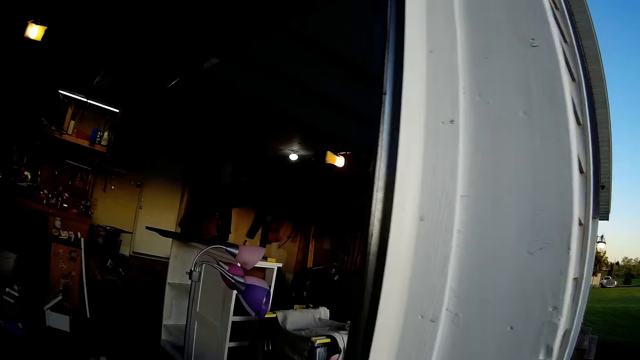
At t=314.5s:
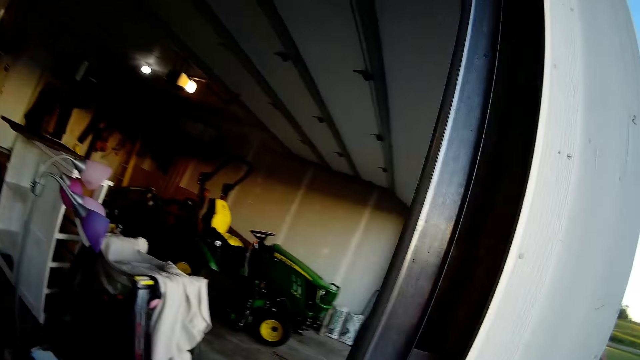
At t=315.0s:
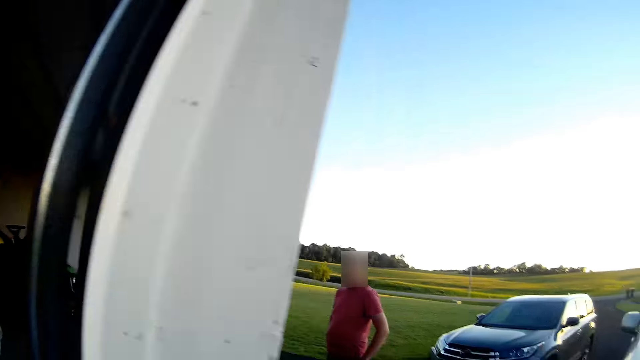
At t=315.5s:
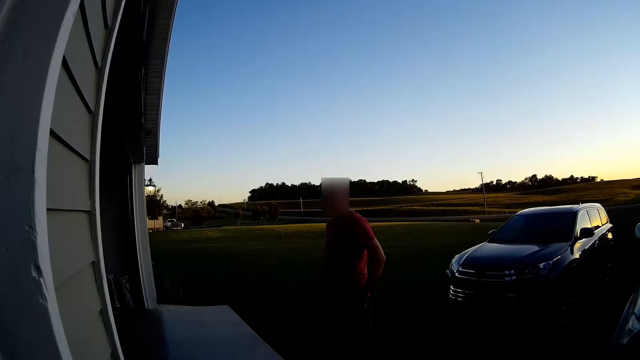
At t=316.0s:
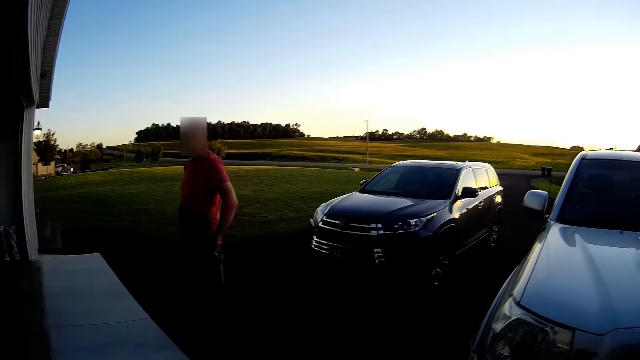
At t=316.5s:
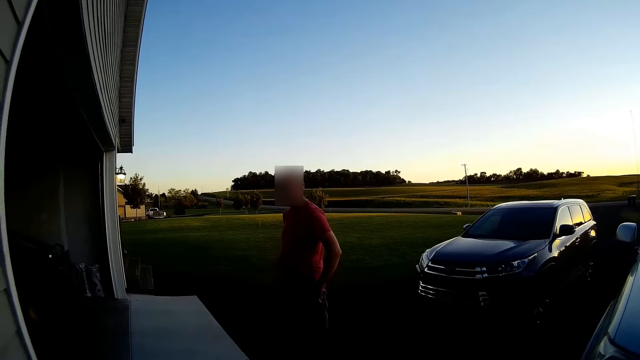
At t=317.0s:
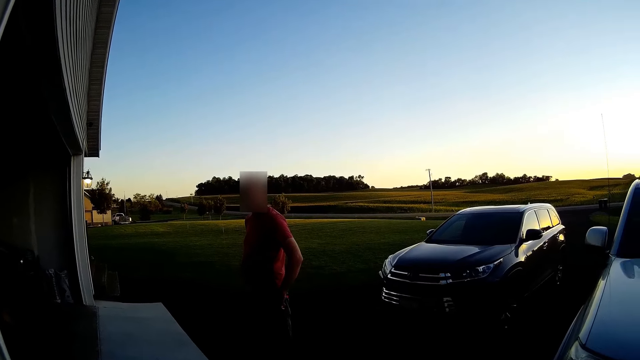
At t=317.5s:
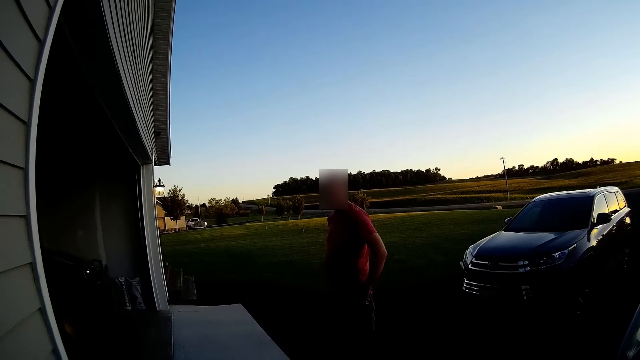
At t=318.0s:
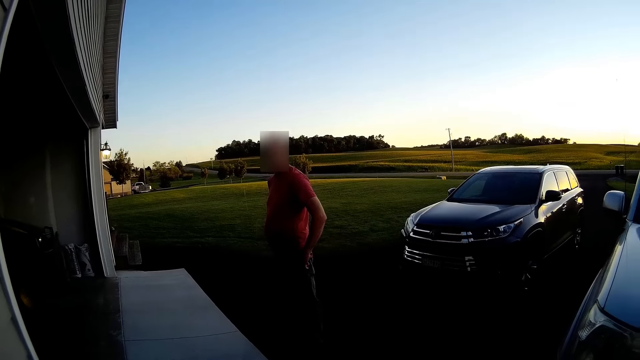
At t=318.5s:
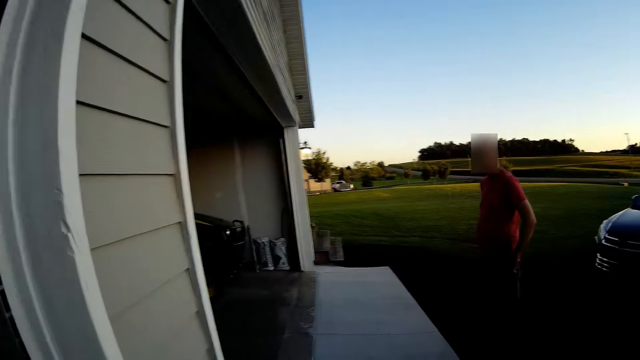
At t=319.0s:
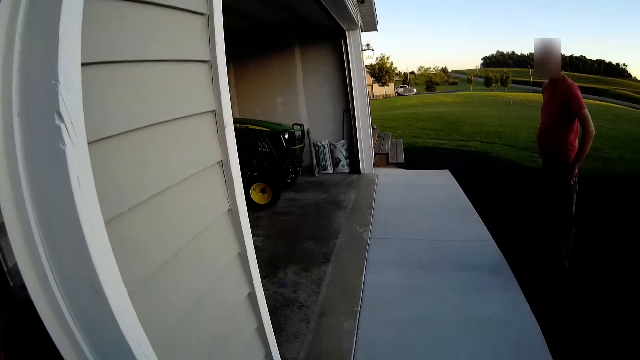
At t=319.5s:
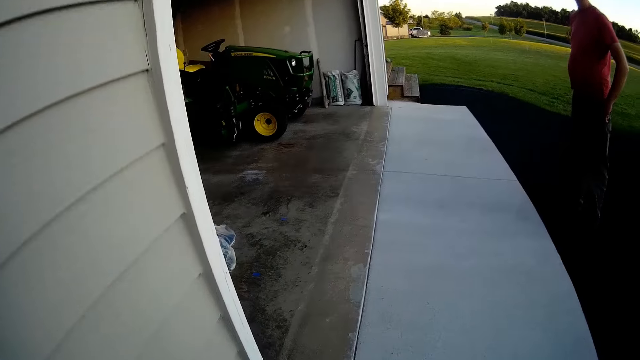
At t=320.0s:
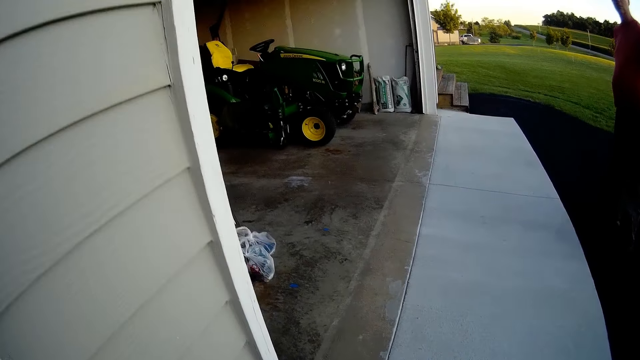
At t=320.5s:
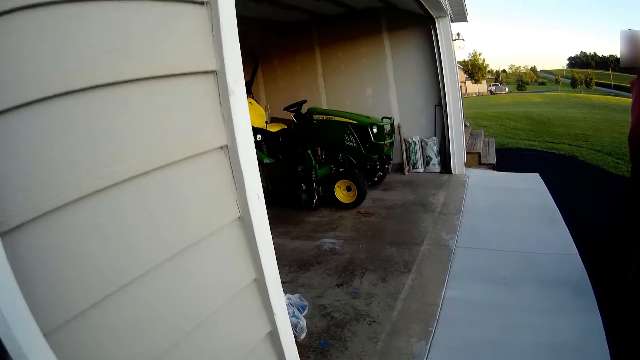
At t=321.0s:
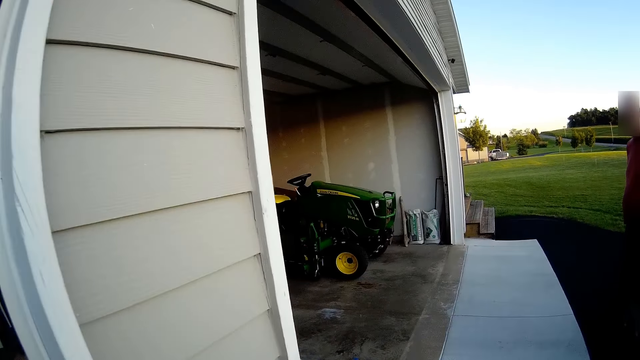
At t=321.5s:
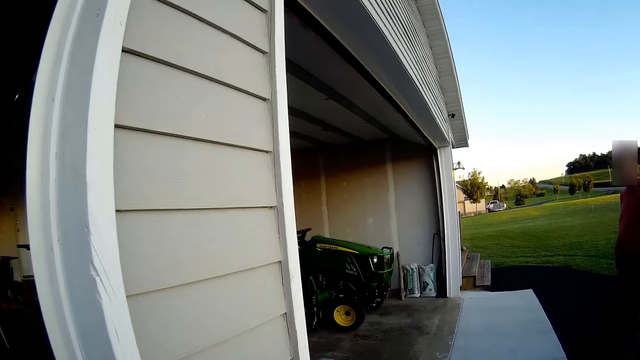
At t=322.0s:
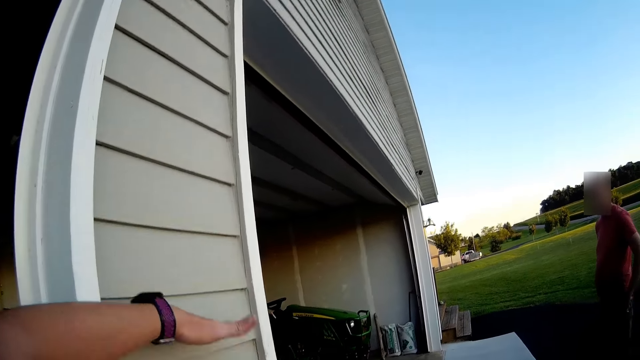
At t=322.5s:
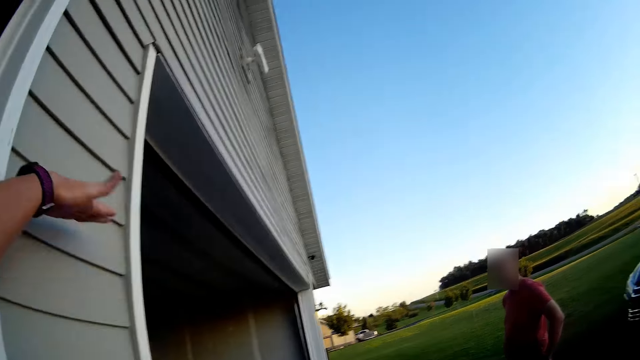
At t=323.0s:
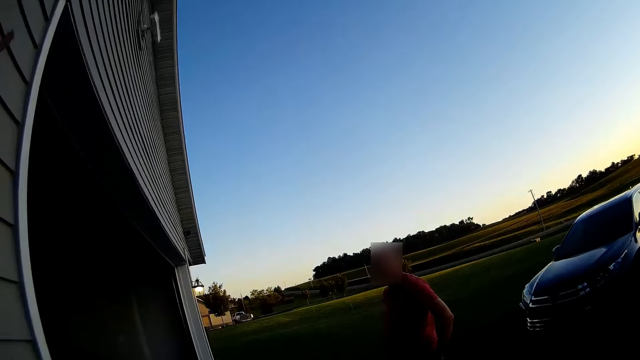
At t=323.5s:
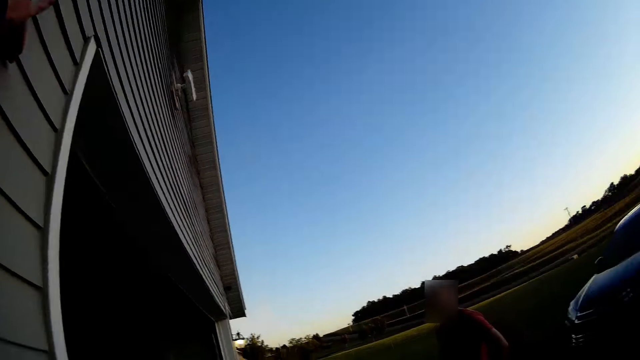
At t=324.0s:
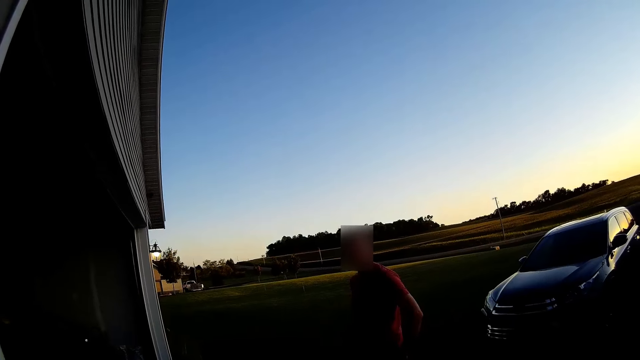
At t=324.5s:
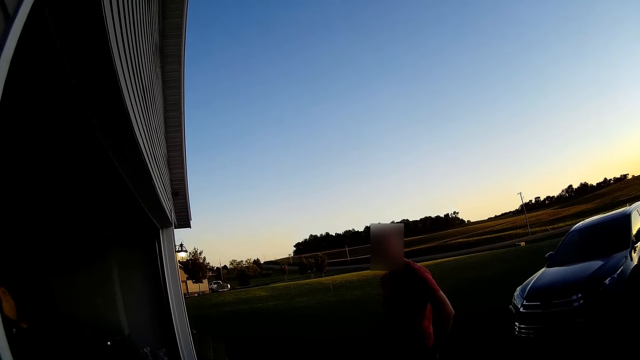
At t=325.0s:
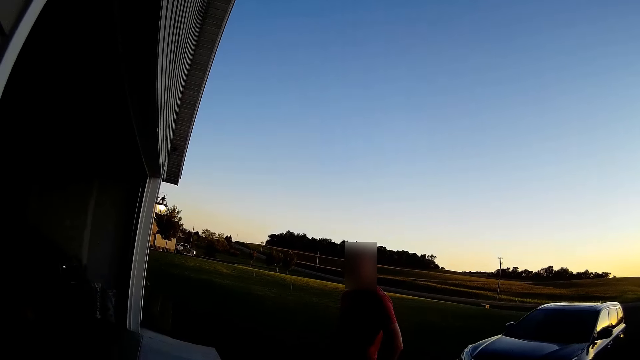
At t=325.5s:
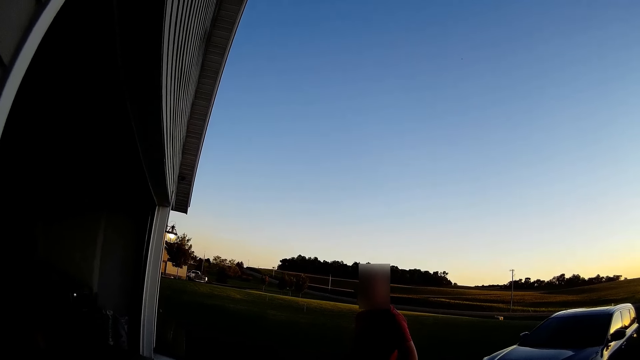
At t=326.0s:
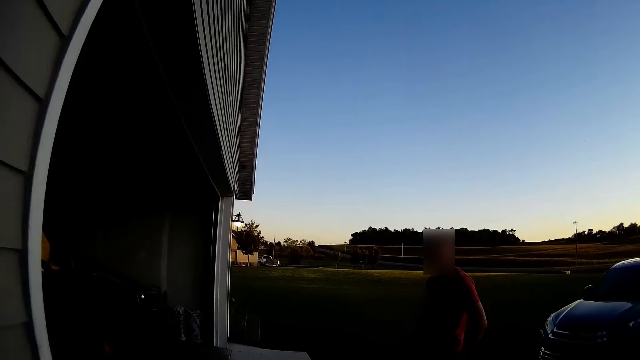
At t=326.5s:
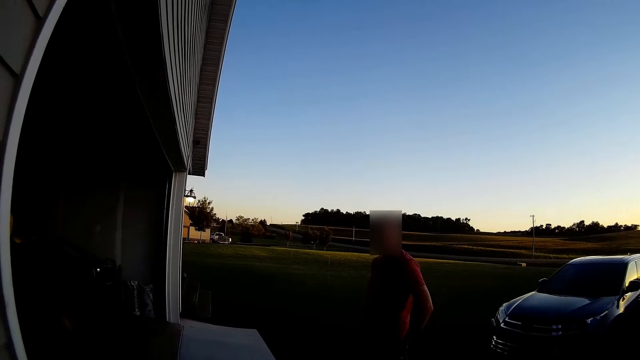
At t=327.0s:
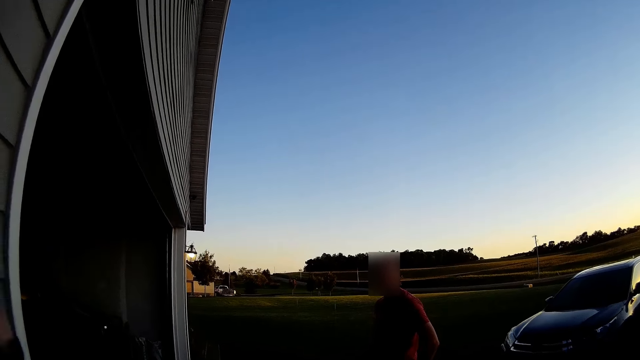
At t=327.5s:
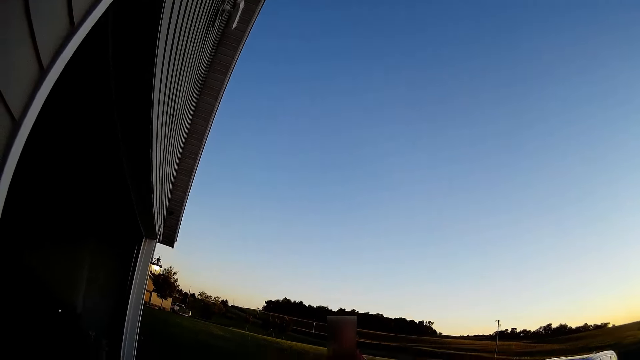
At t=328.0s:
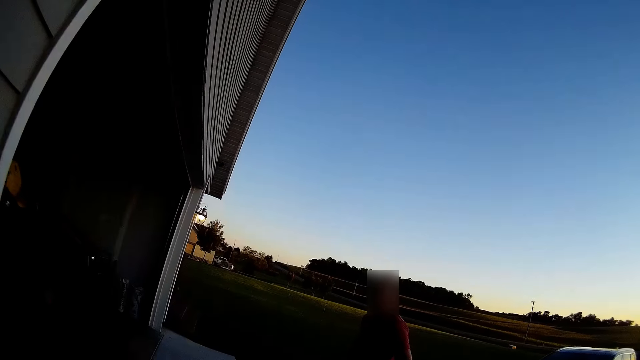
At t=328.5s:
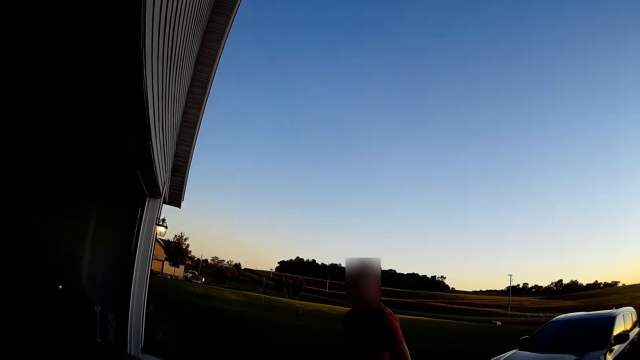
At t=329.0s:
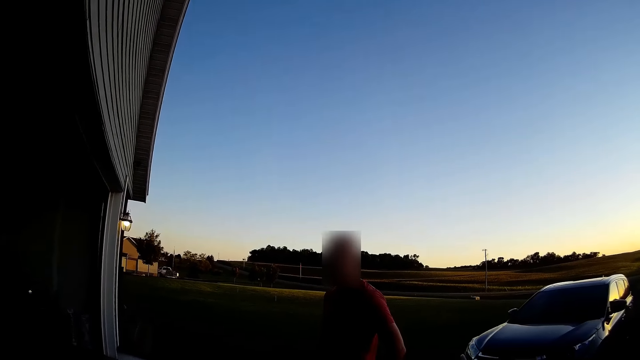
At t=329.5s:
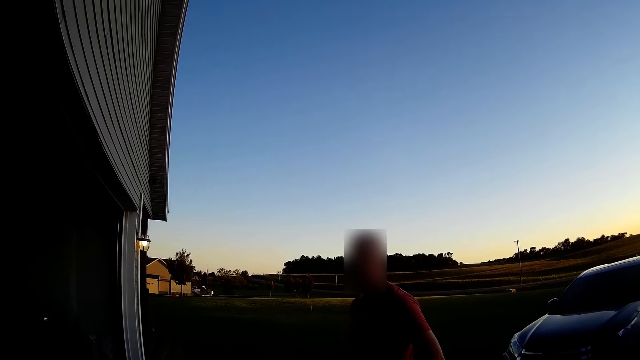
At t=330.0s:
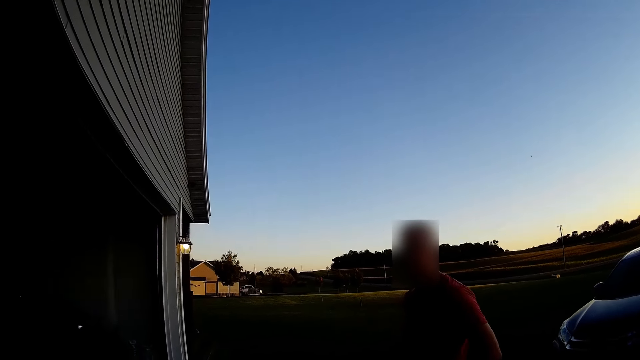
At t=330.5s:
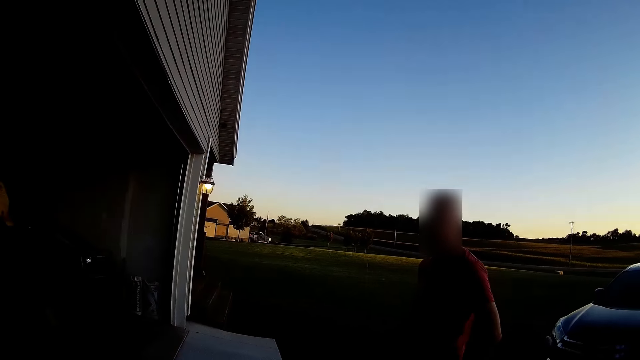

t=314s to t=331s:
The camera wearer looks around. She touches the wall. She points around the compound. She raises her hand.

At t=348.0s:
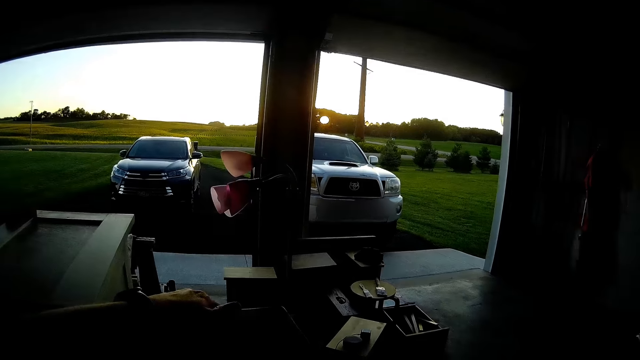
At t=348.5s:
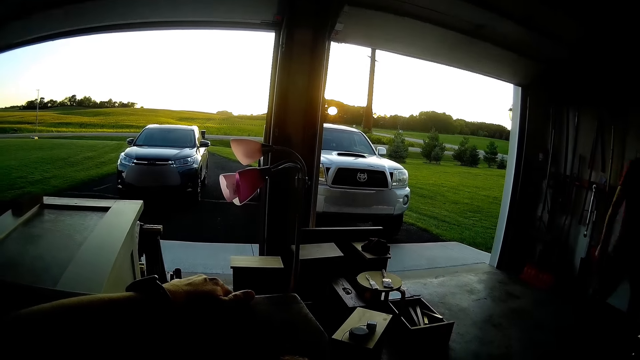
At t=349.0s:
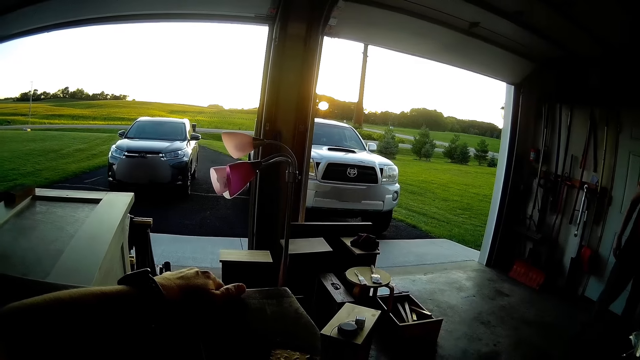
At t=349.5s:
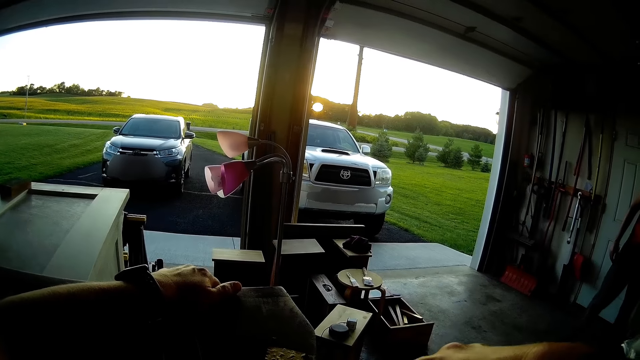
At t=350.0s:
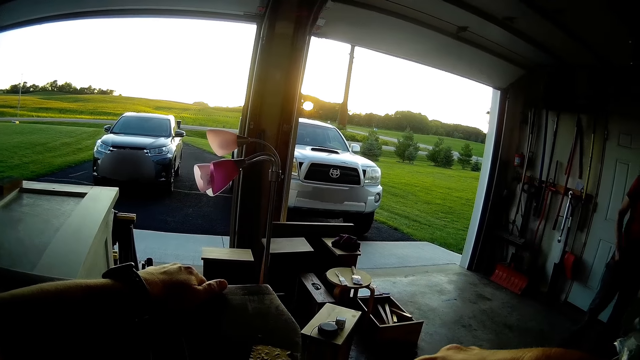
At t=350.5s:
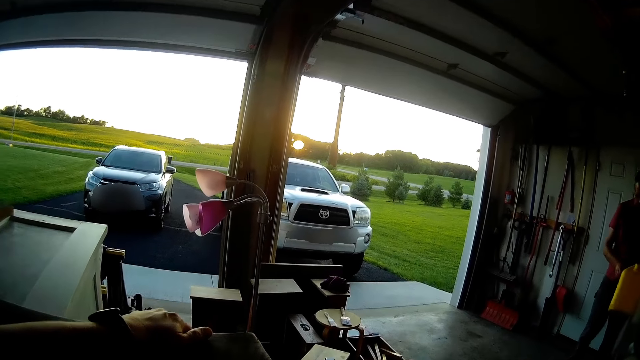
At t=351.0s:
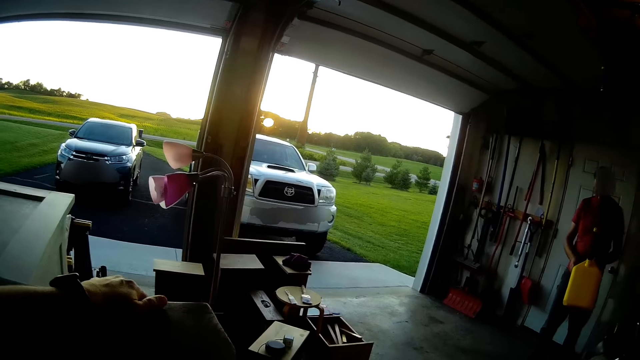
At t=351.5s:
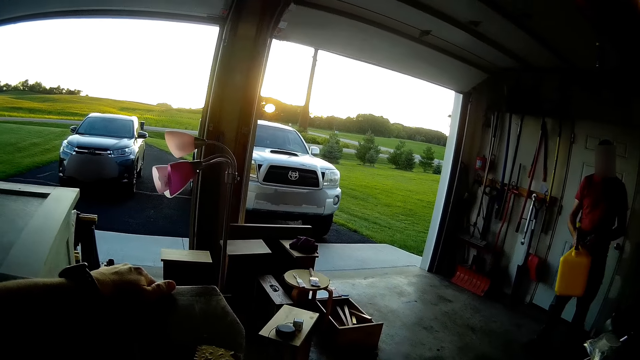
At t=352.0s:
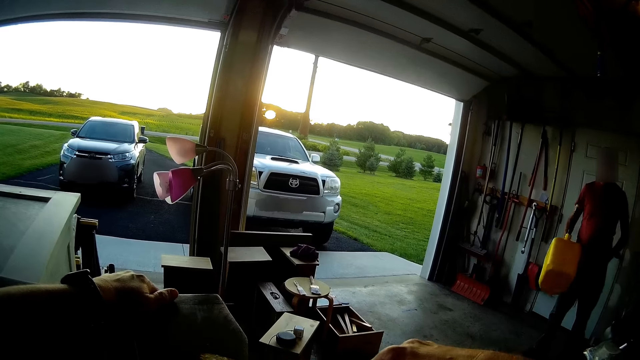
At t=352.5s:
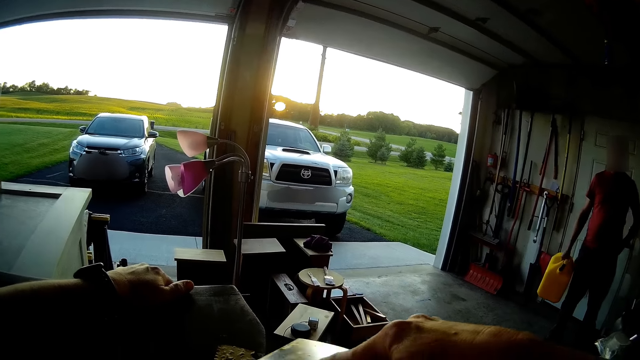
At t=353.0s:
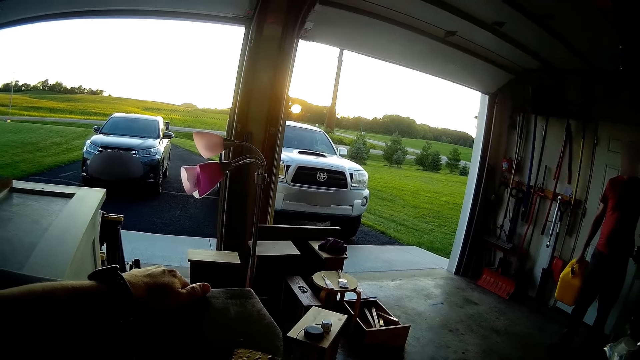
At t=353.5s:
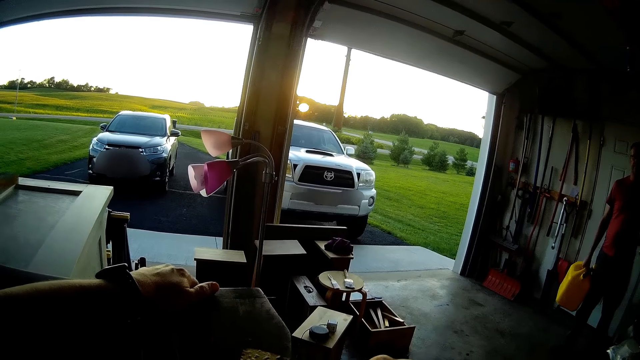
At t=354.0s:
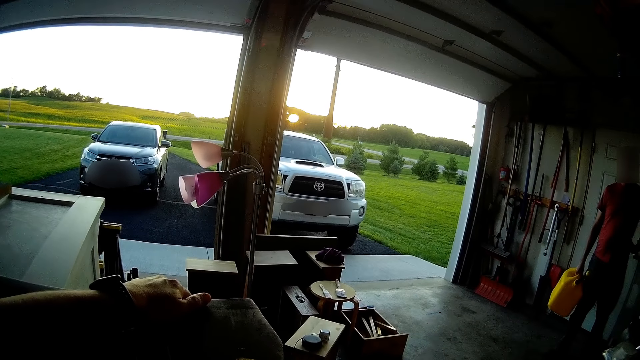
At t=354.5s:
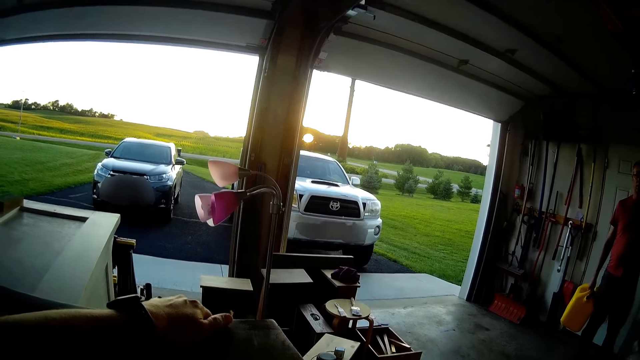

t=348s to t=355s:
The camera wearer touches the wooden structure. A person picks up a container. The person holds a jerrican. The person shakes the container. The camera wearer scrubs the piece of wood with a putty knife.
